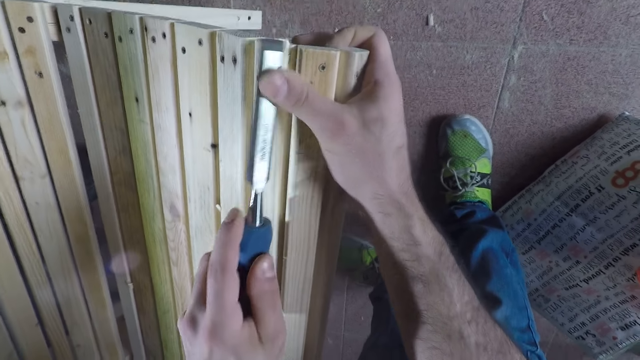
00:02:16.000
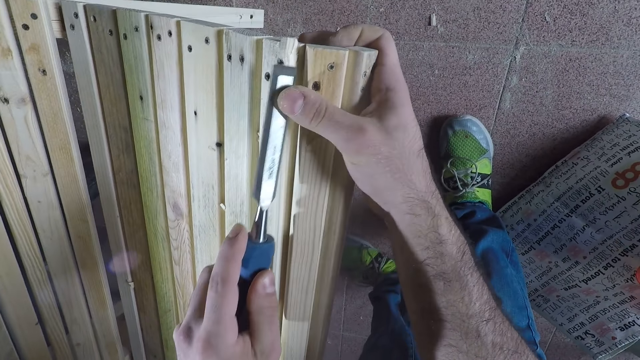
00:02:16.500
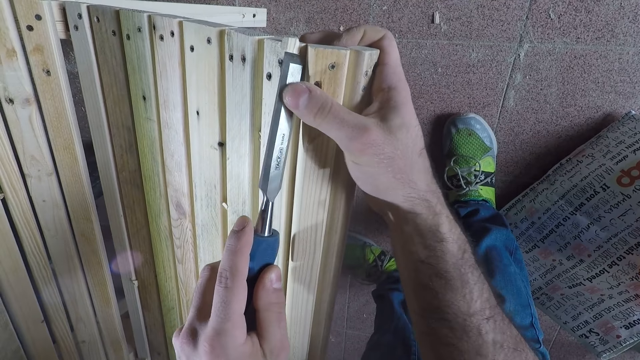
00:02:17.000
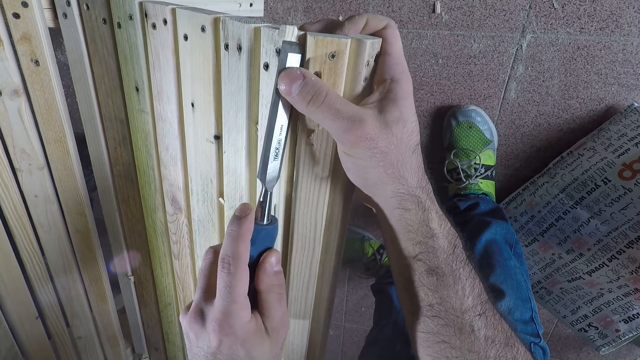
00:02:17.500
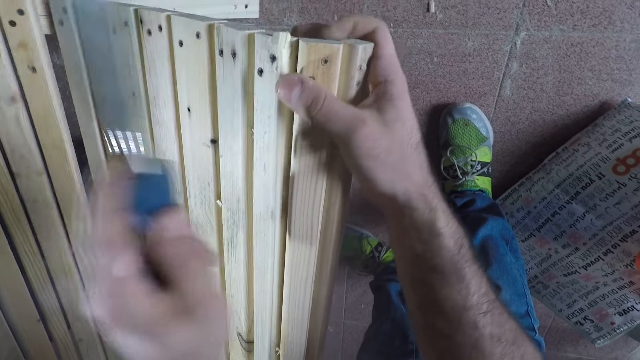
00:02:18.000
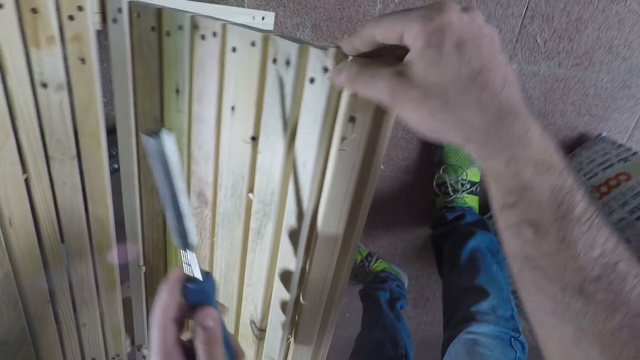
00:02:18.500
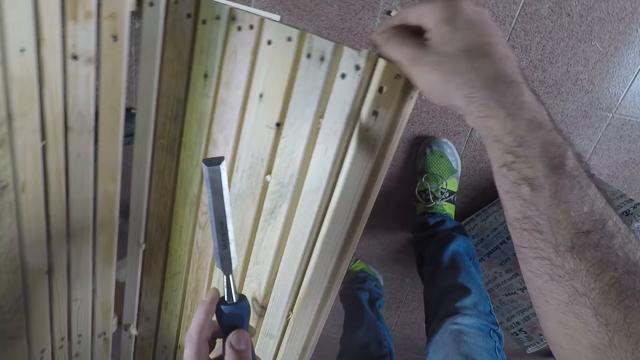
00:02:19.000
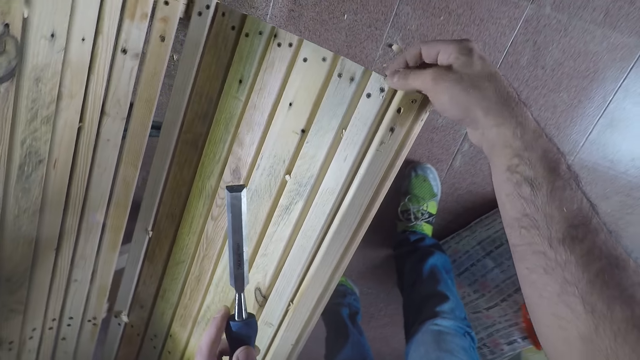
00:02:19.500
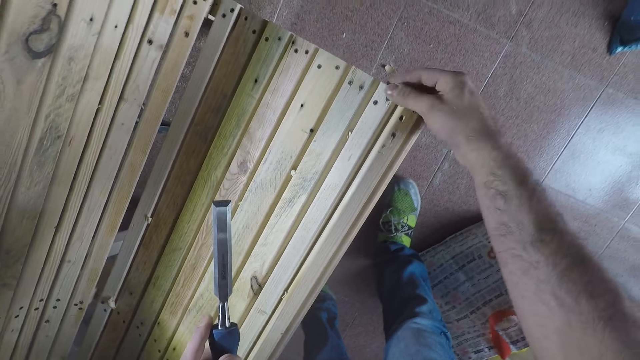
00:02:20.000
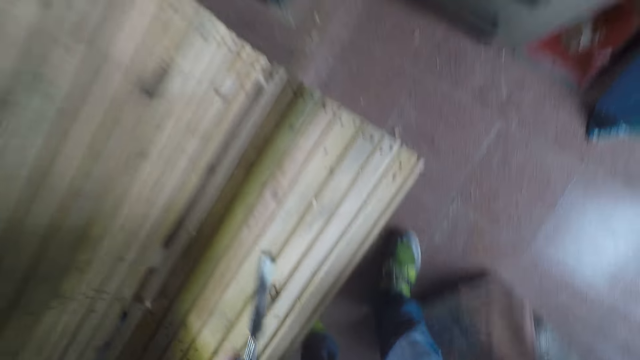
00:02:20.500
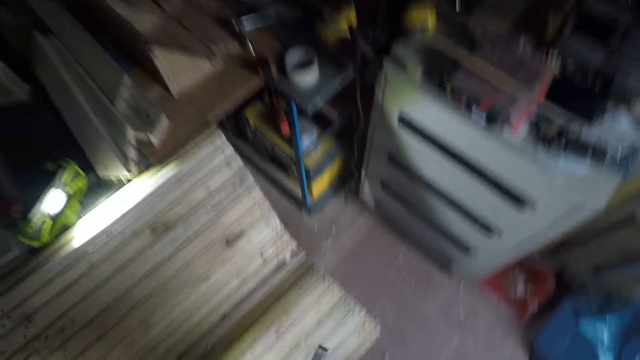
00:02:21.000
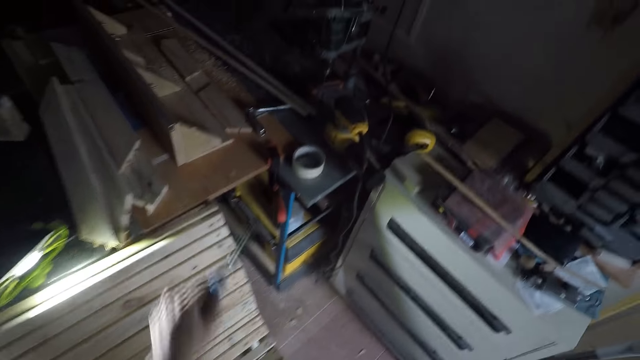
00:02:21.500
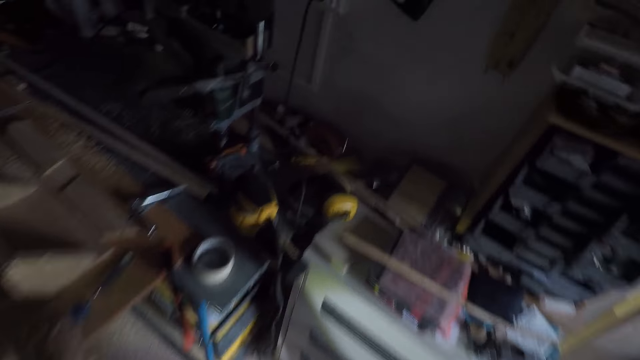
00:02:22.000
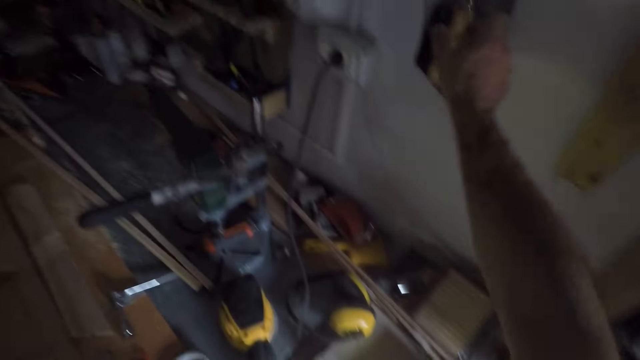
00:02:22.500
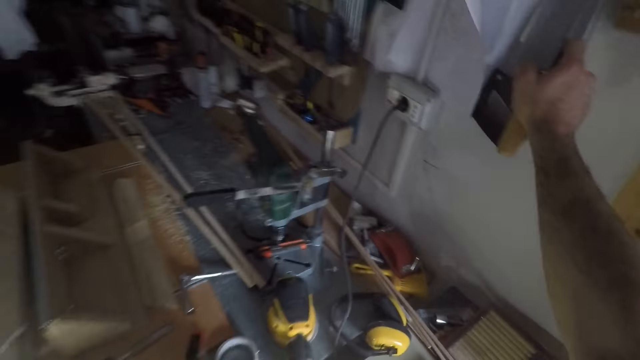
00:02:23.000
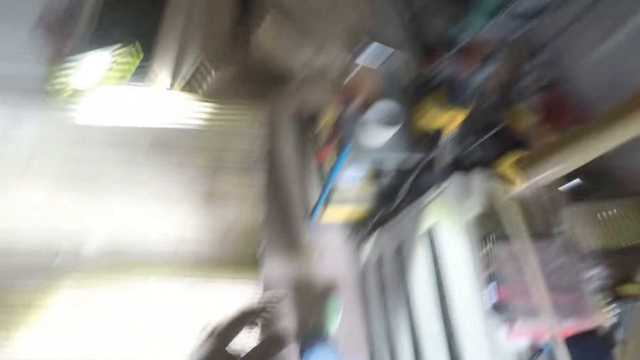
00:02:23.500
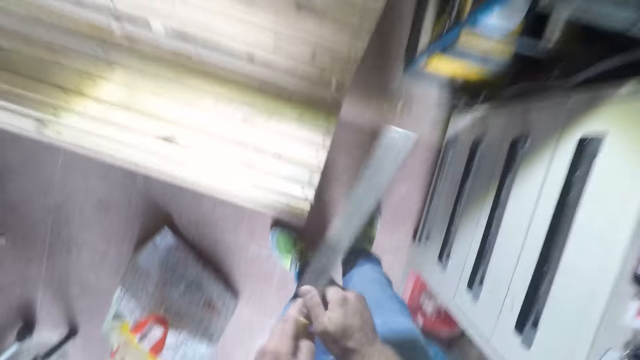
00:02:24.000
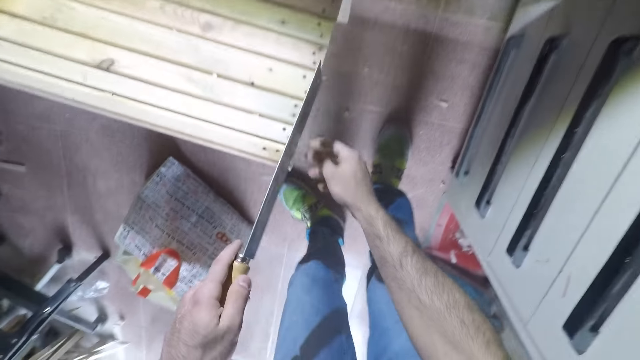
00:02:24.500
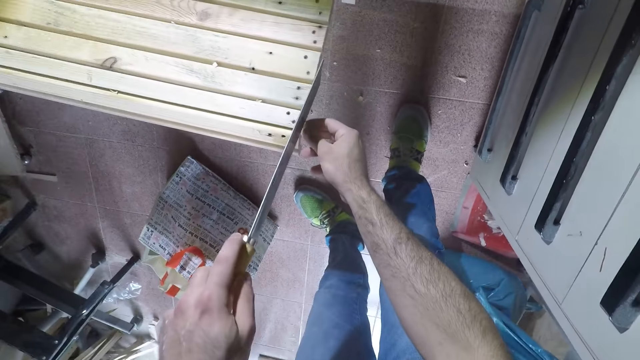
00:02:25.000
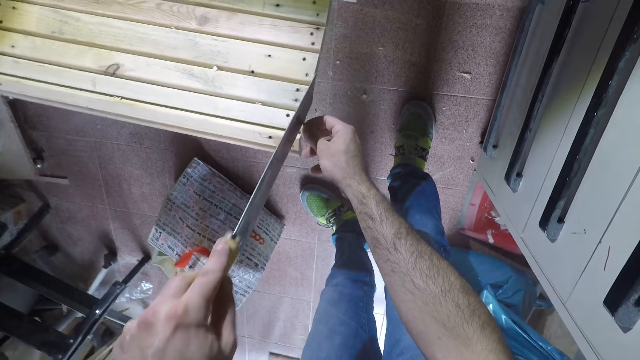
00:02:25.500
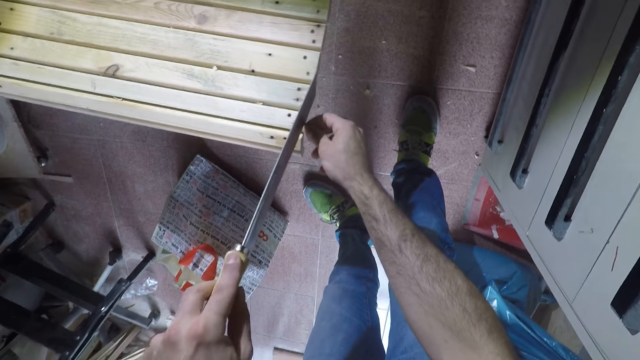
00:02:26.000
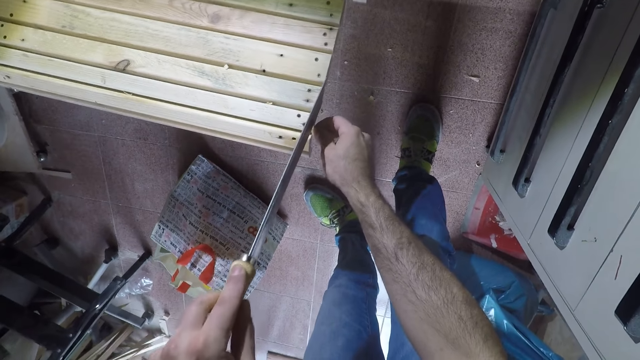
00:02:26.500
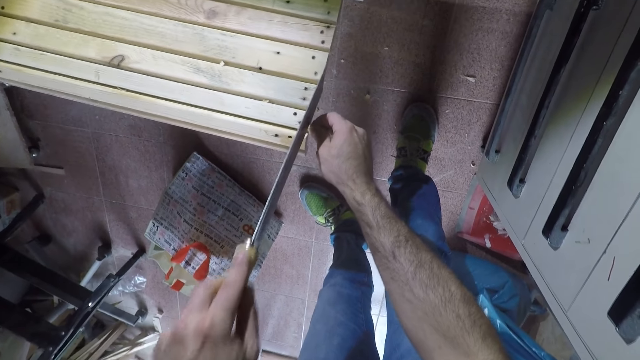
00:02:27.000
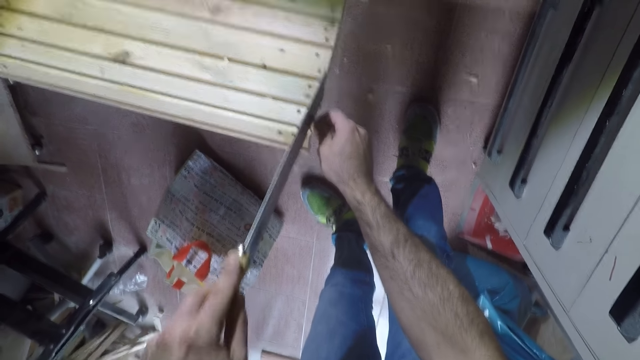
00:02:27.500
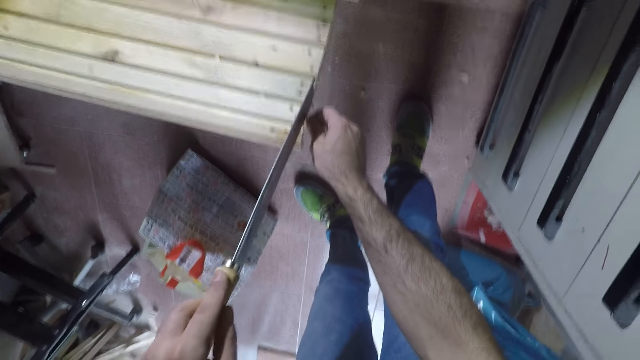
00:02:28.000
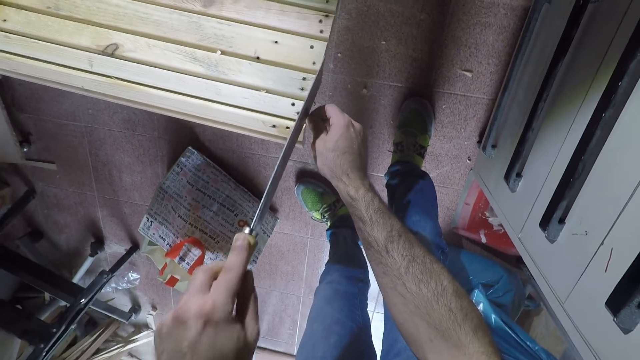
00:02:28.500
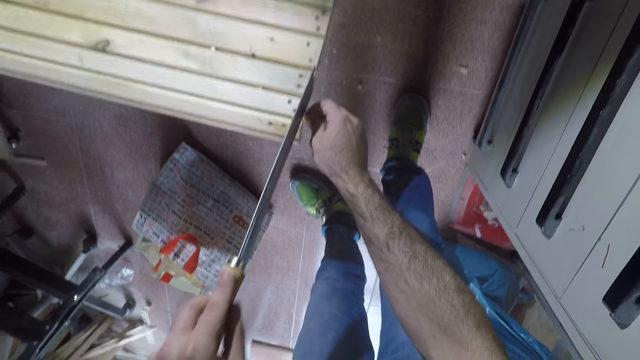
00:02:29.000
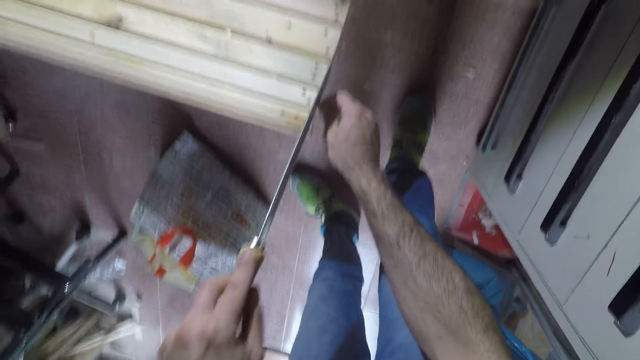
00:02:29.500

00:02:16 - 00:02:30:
The camera wearer stops carving and clears wood carvings with a hand. They stand up and move around. They drop the chisel. They pick up a hand saw from the wall. They turn around. They lean towards the woodwork. They file the woodwork. They cut the bench with the hand saw.

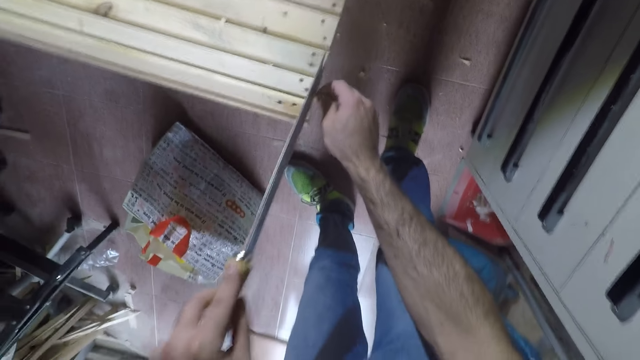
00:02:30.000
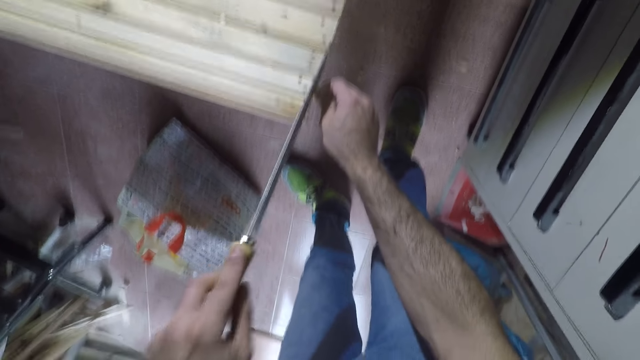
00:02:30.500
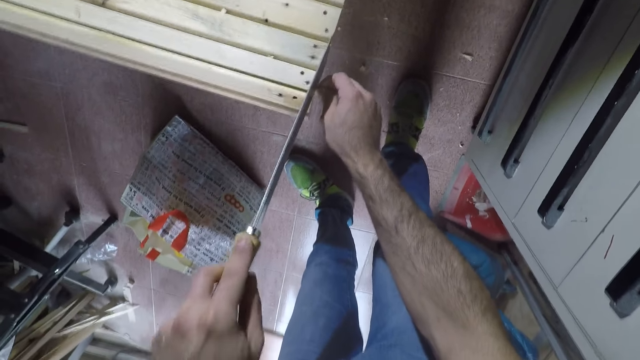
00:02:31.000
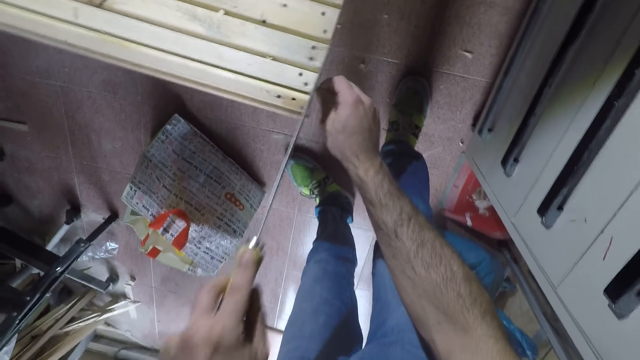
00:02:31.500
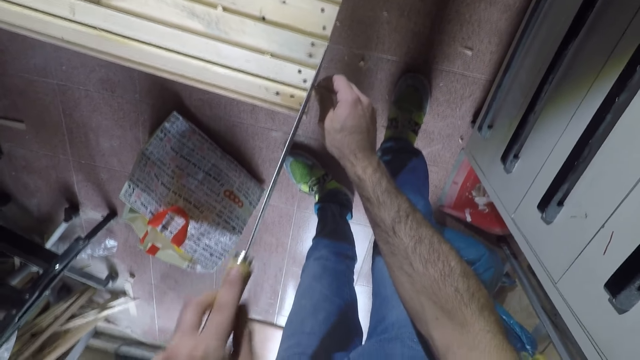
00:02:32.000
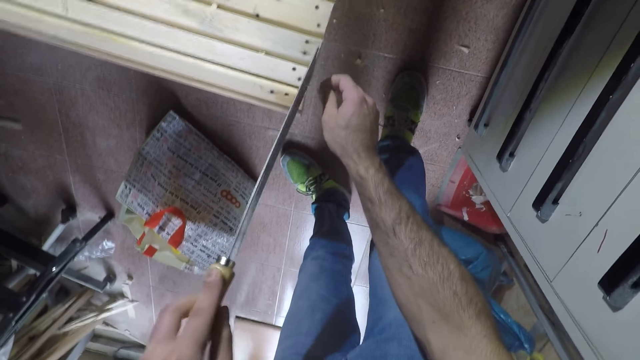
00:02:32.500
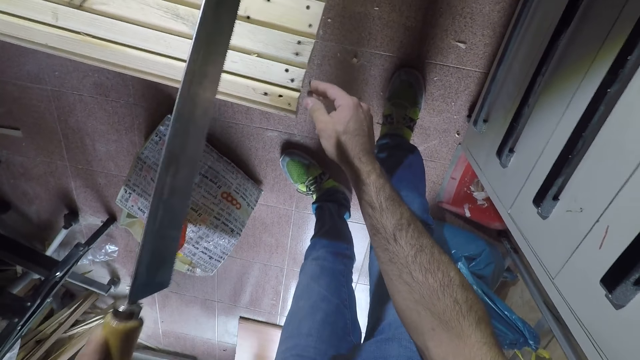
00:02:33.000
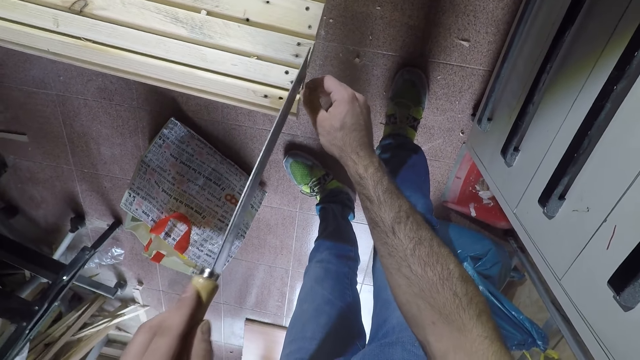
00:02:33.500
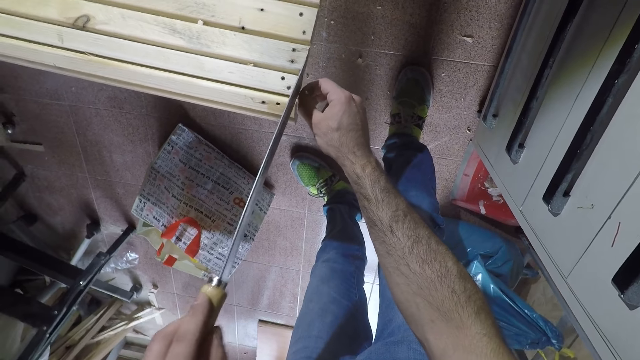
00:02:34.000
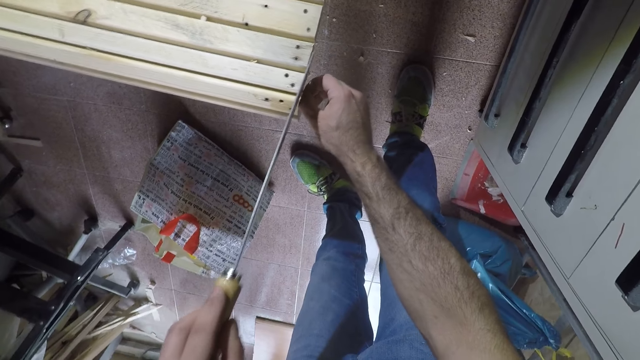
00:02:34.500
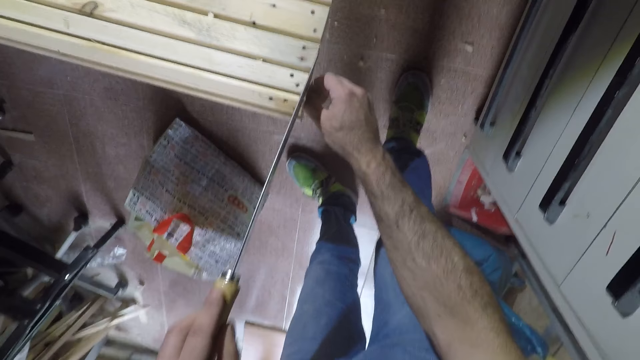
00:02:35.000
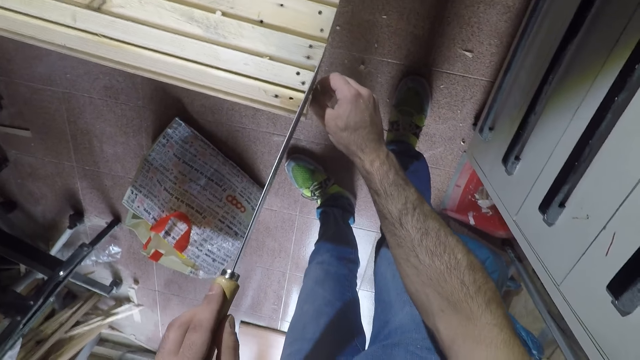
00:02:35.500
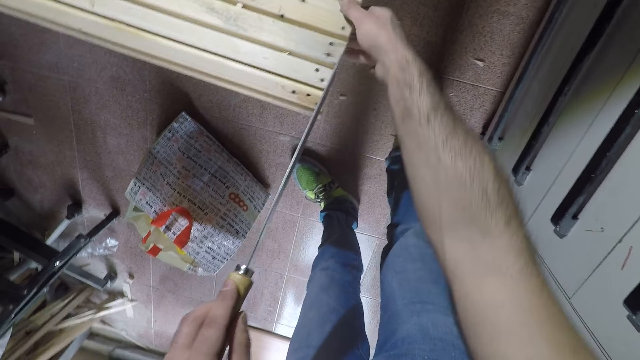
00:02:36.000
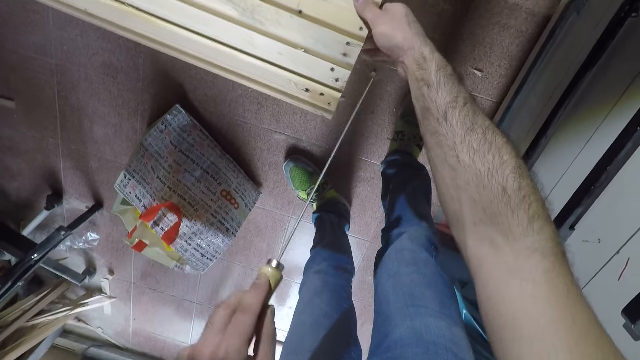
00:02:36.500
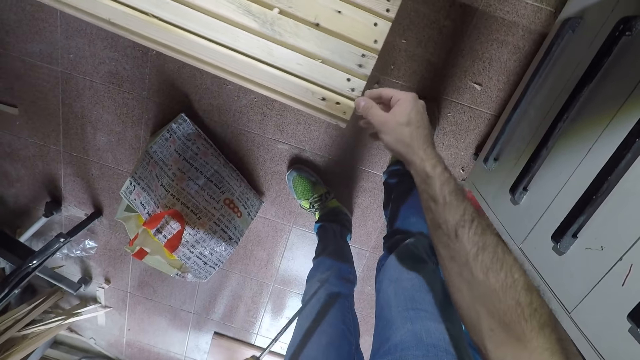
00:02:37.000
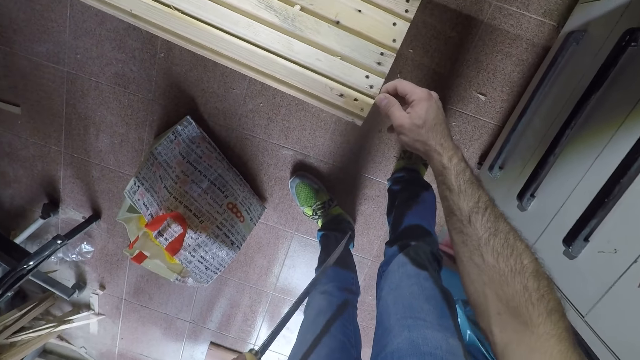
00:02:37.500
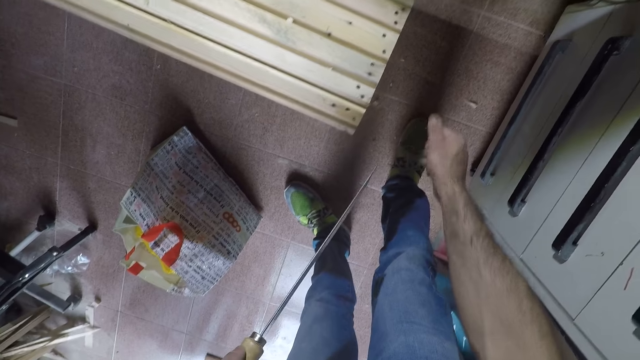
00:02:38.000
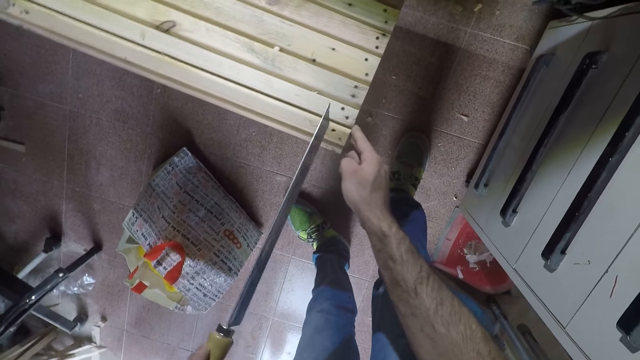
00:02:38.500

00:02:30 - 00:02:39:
The camera wearer stops cutting and holds the bench with a hand. They cut the bench with the hand saw. They stop cutting and clear wood carvings with a hand.
